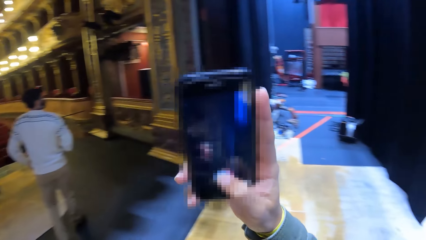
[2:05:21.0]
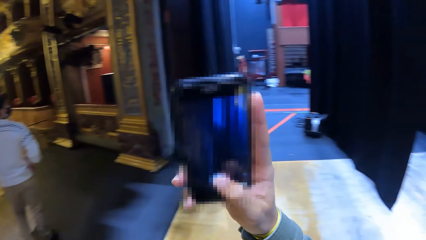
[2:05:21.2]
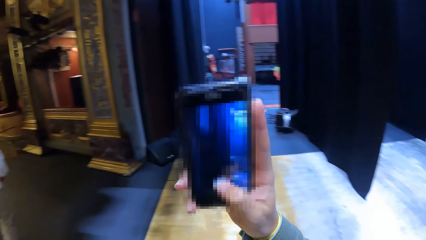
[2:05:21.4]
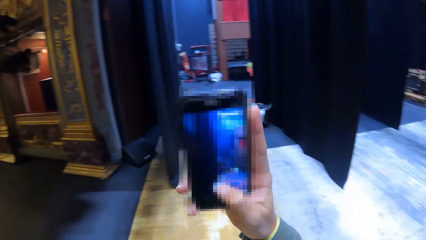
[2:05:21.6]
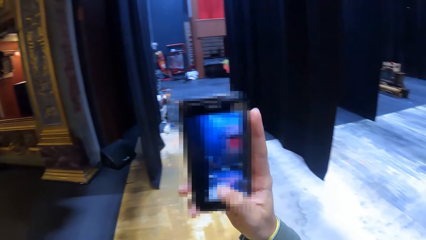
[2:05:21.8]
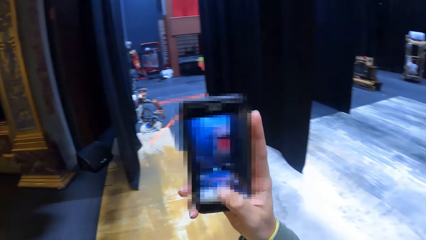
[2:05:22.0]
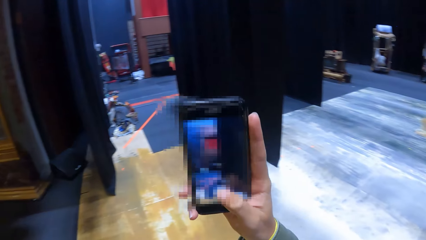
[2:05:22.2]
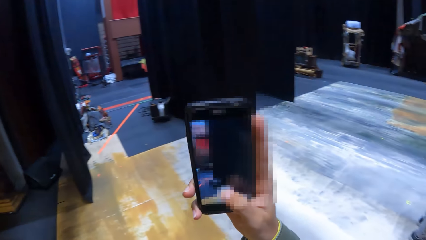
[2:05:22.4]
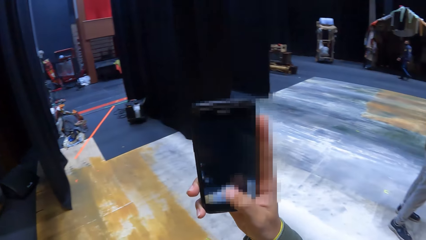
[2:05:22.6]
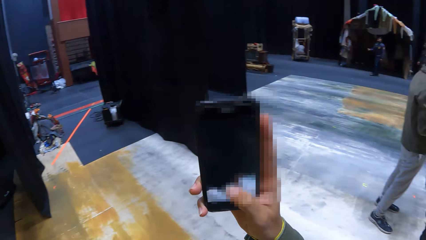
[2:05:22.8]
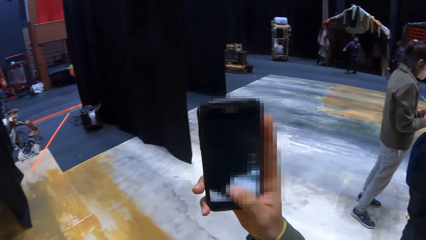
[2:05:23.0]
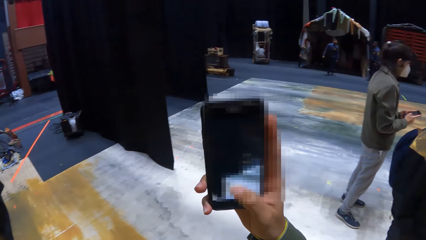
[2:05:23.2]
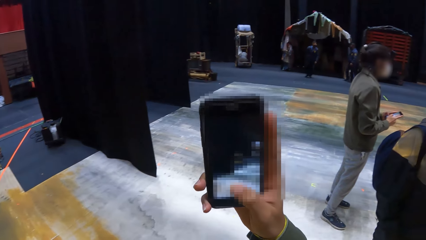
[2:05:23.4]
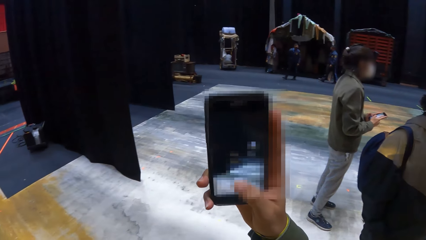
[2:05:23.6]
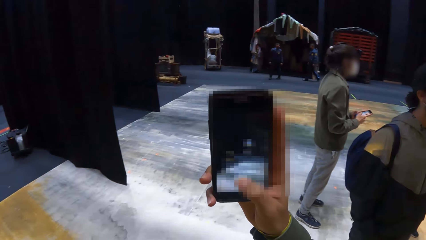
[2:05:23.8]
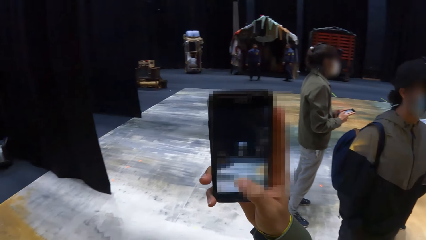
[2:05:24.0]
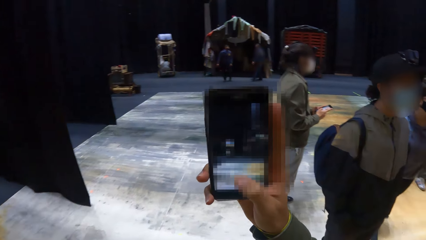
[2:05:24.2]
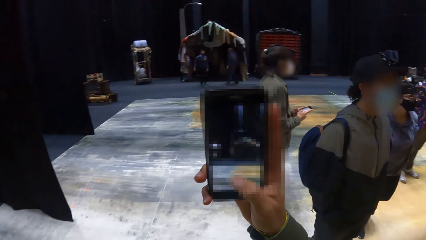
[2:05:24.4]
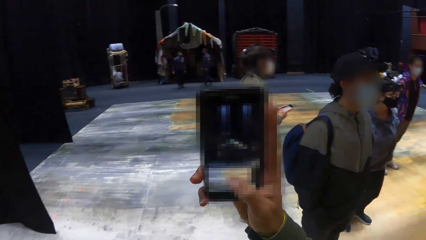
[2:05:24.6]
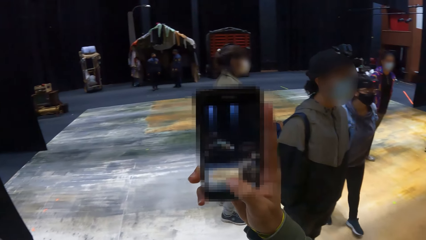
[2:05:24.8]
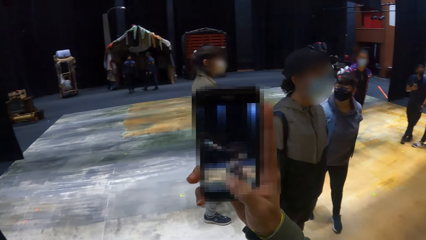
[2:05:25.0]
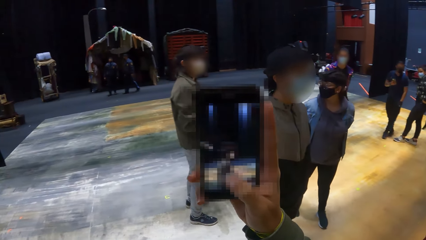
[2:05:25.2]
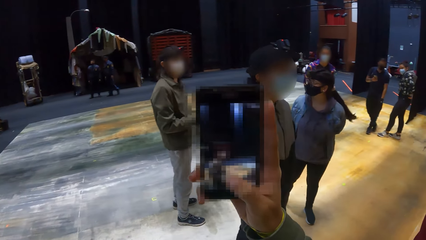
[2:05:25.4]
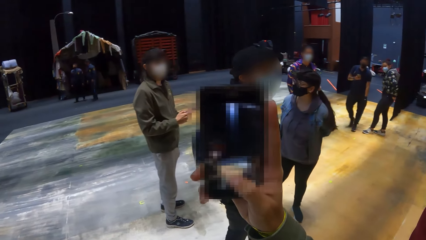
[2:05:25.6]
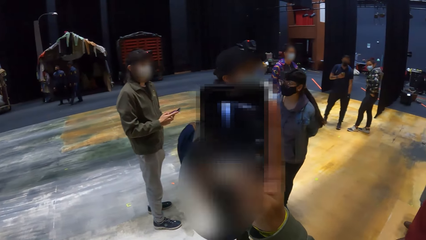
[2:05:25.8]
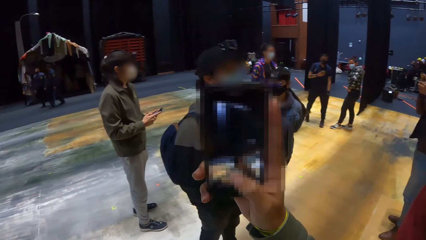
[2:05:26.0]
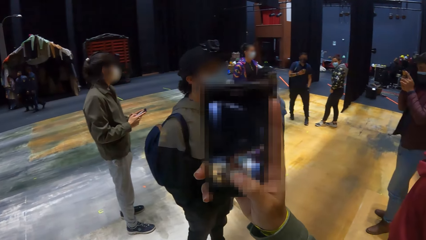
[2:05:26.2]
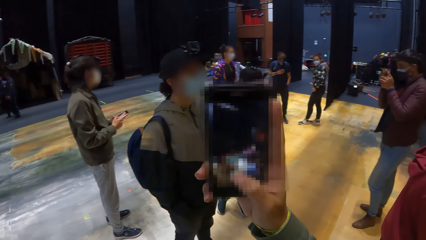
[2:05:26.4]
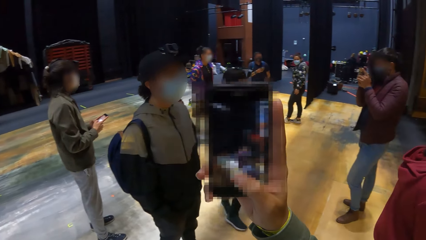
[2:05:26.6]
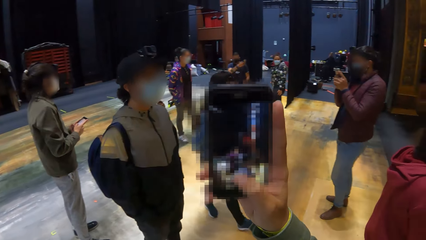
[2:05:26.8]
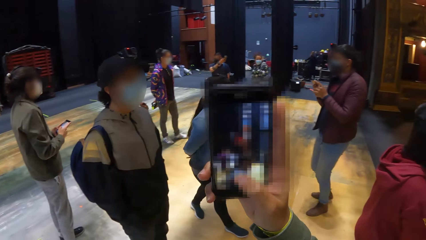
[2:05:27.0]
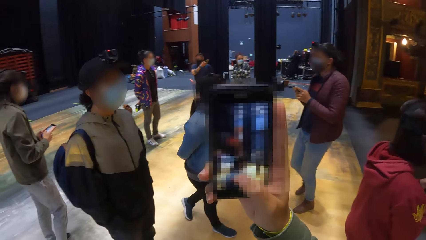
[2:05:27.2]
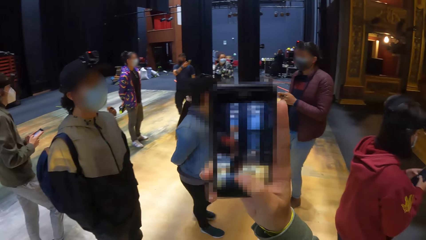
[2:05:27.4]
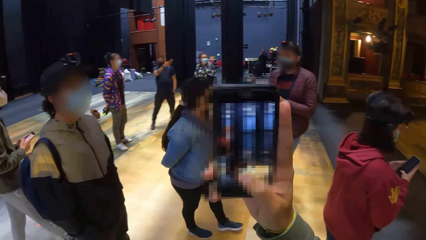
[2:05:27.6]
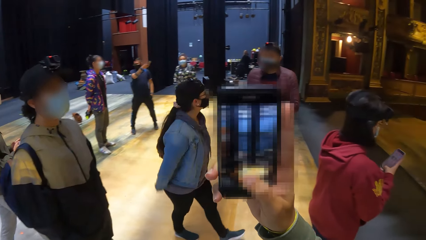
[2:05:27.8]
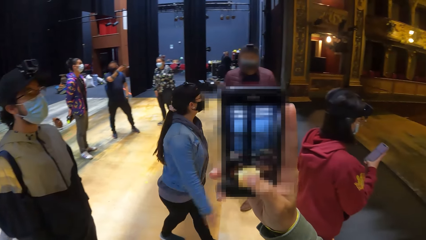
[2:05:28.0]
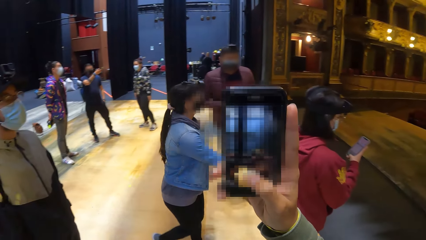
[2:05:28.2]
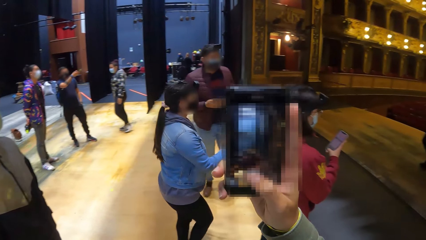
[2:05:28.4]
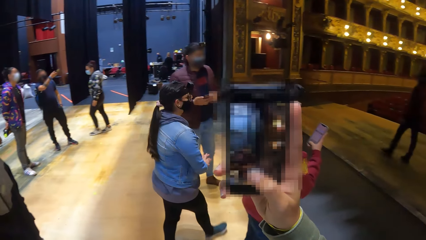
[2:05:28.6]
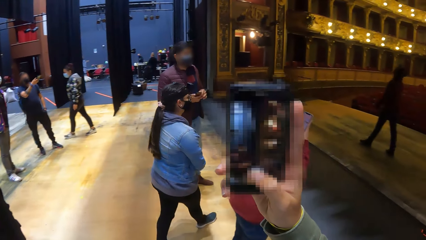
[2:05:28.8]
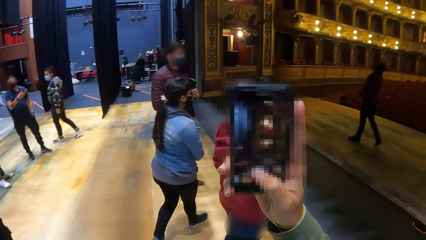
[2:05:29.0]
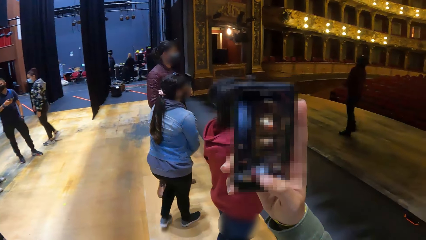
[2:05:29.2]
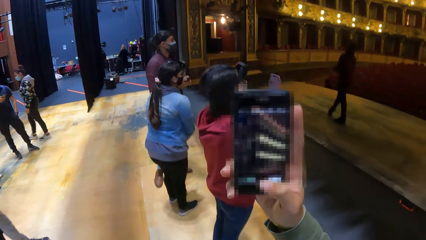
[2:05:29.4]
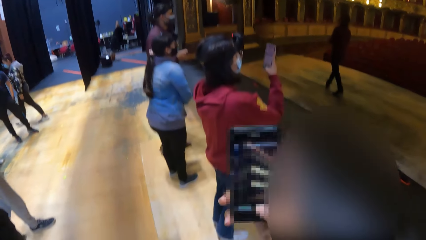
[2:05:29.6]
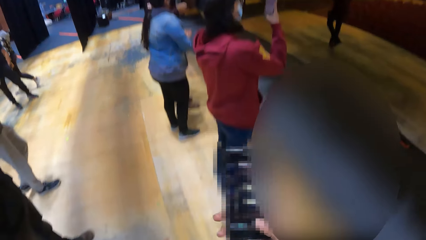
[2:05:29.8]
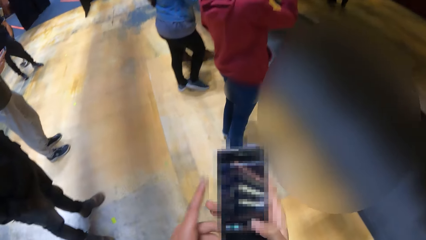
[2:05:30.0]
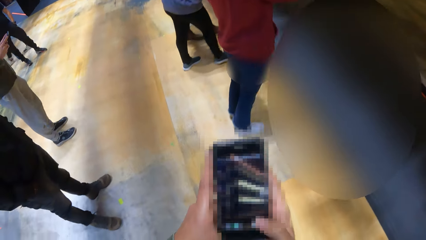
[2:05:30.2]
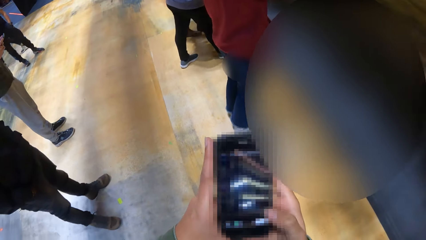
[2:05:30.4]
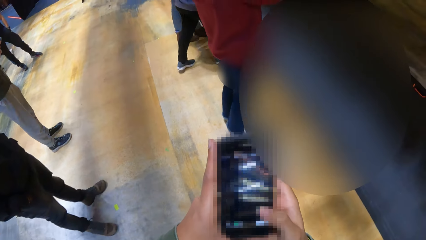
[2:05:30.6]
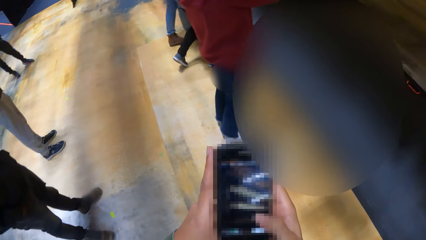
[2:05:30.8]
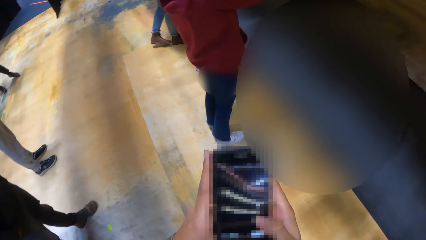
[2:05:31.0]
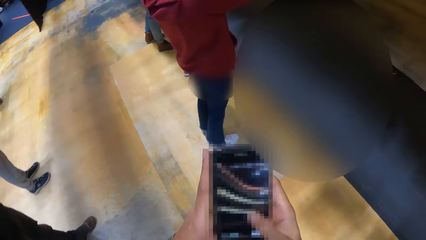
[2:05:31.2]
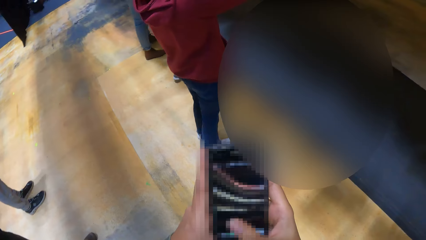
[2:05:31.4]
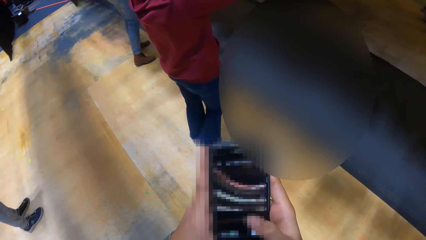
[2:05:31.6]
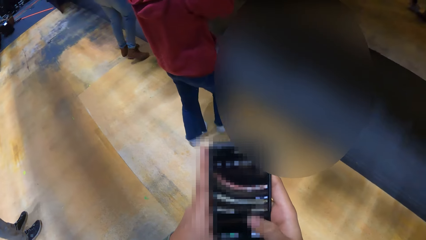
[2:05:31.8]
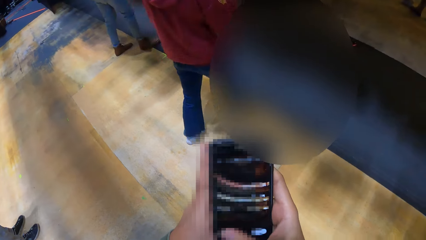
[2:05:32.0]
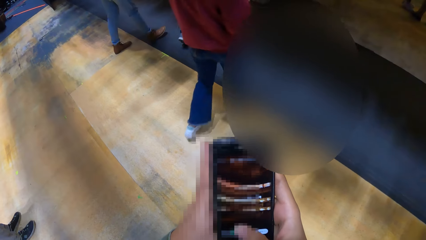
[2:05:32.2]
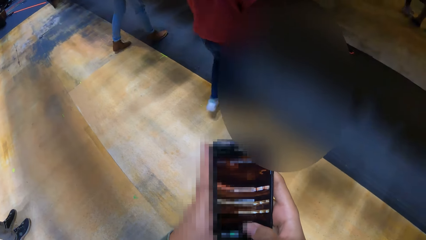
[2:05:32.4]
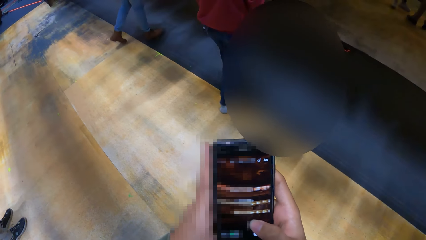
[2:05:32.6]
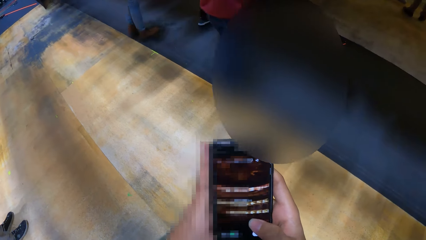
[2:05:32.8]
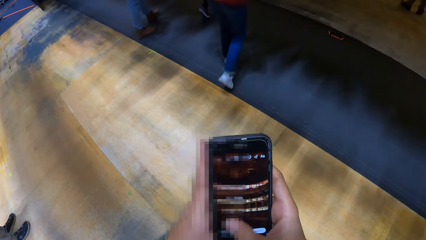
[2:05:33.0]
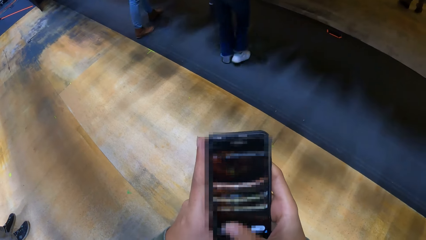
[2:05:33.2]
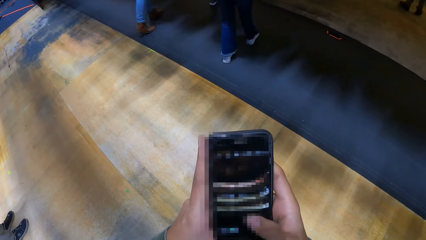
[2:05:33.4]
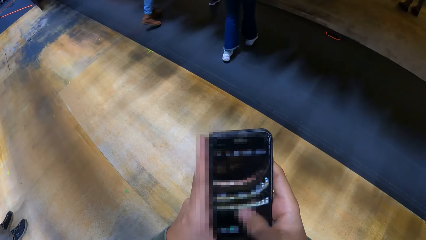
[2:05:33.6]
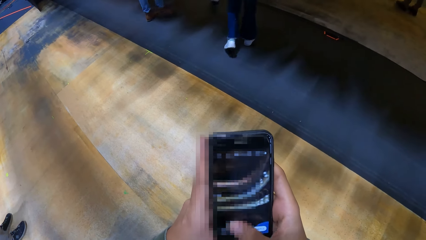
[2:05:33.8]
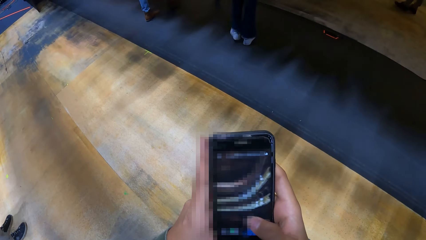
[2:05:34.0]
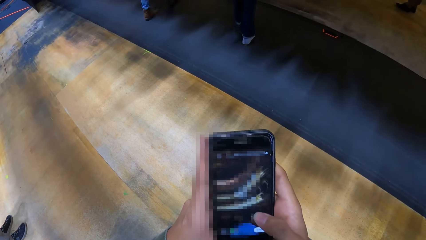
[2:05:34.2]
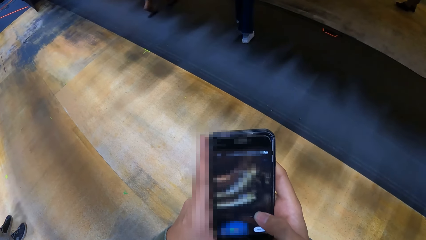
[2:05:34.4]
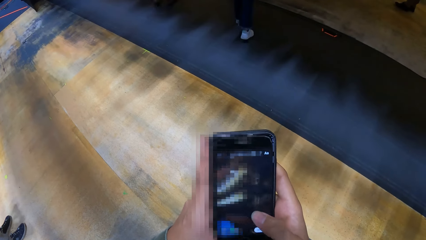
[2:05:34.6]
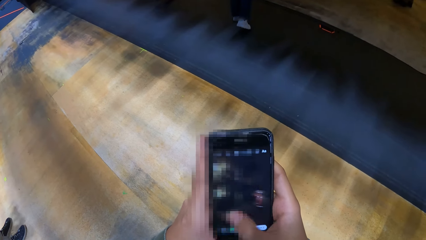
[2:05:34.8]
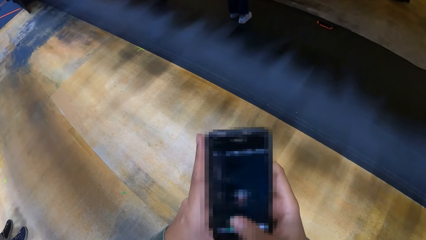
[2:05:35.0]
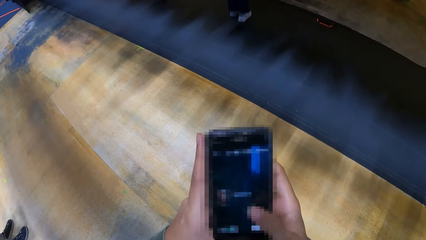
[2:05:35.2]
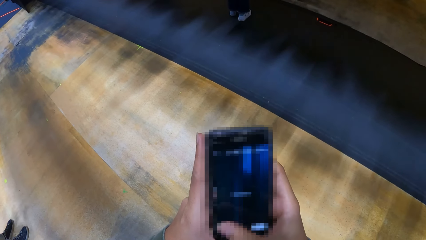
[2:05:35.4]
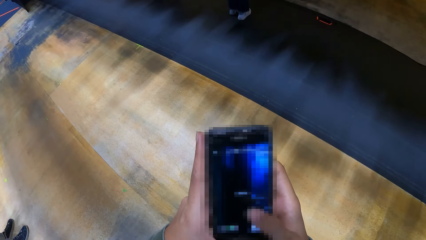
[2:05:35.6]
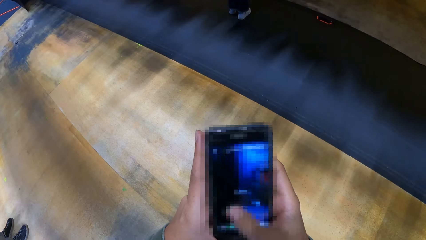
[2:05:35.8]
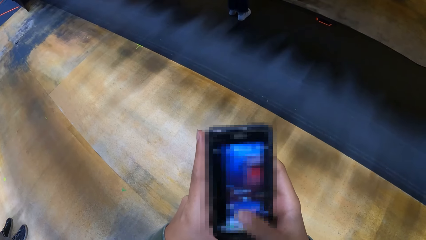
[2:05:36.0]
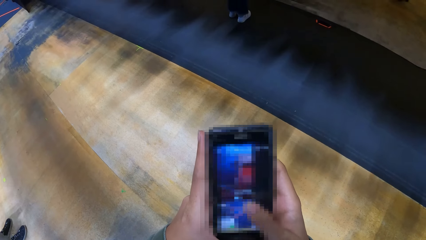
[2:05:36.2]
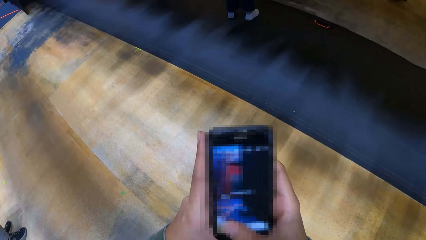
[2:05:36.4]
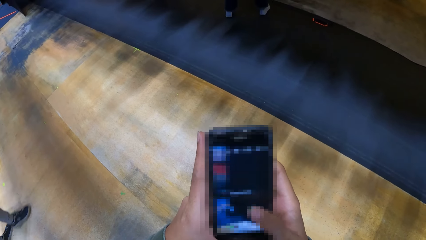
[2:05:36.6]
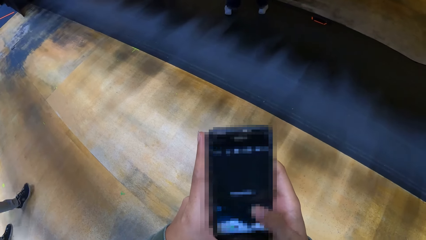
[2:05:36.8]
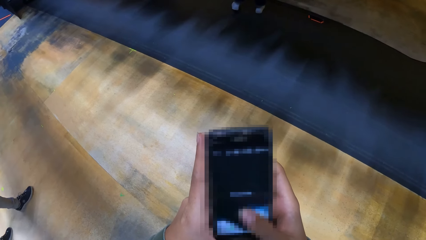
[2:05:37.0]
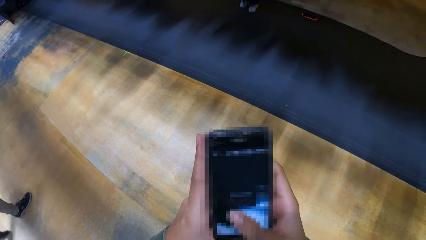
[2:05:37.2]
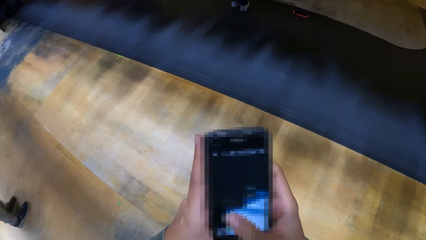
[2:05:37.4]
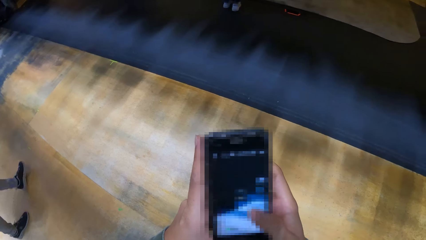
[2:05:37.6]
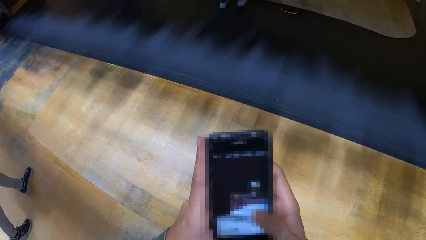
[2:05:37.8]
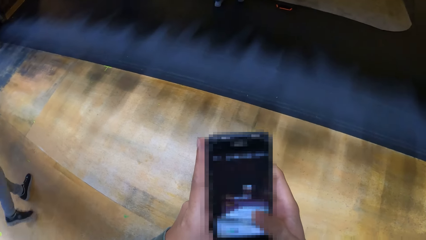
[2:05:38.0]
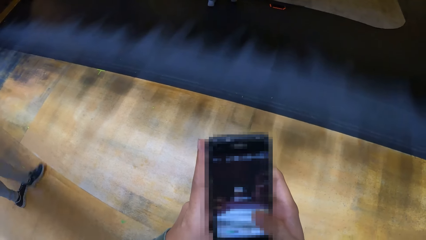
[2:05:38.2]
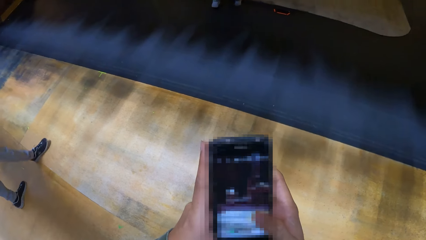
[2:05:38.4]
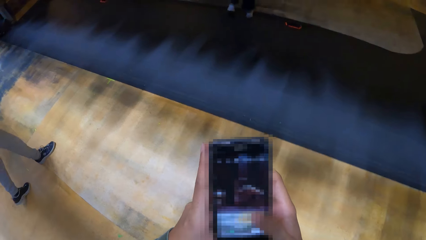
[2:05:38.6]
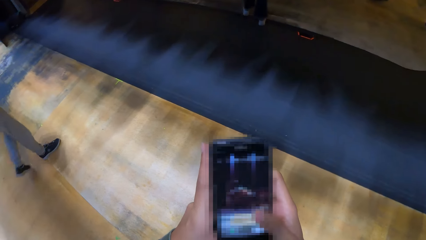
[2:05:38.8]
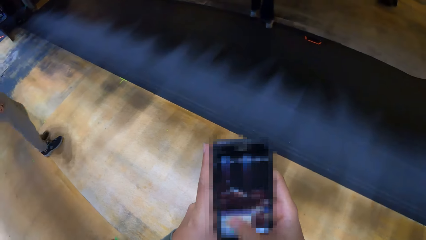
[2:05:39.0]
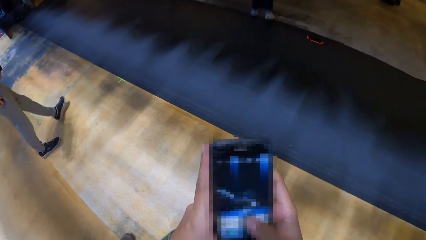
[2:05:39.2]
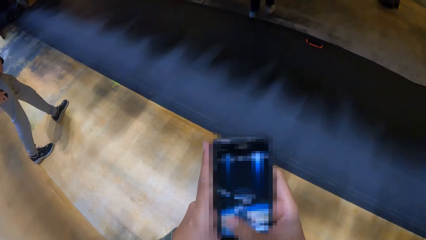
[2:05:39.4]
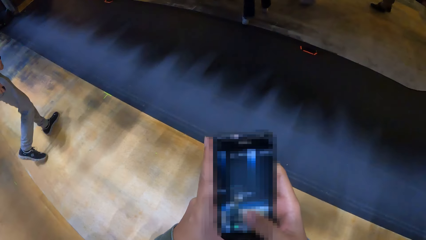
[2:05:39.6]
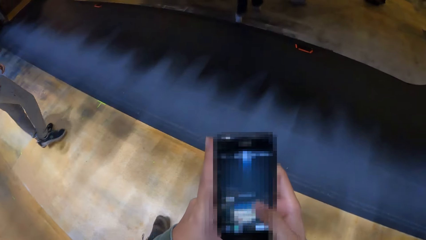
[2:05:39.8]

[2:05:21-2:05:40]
The camera wearer holds the phone in her right hand with her left hand. She operates the phone in her right hand. A man walks around the theatre.
